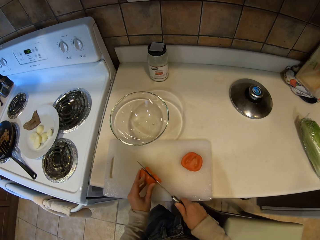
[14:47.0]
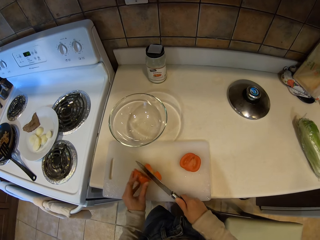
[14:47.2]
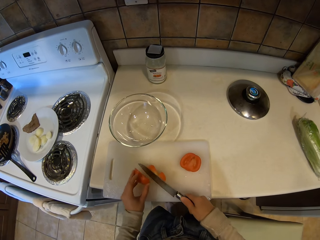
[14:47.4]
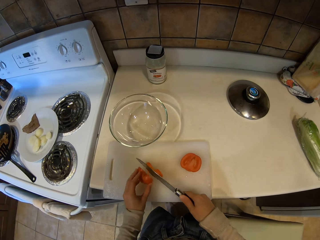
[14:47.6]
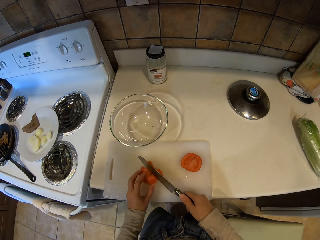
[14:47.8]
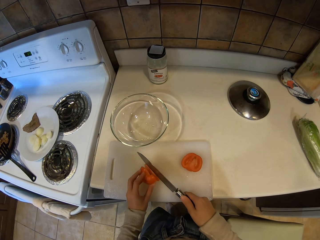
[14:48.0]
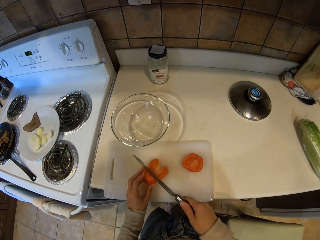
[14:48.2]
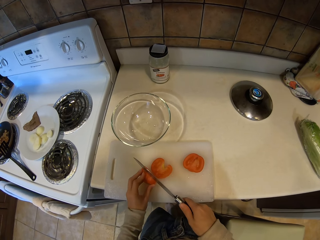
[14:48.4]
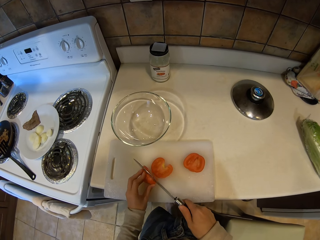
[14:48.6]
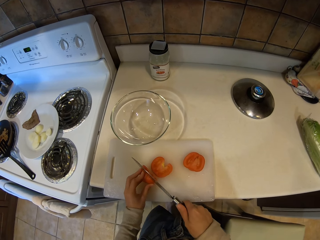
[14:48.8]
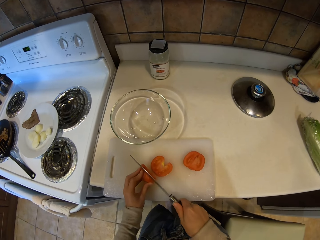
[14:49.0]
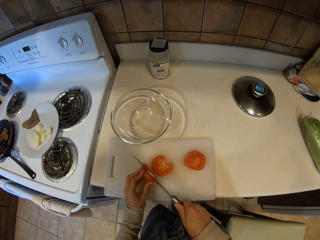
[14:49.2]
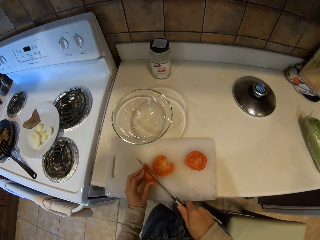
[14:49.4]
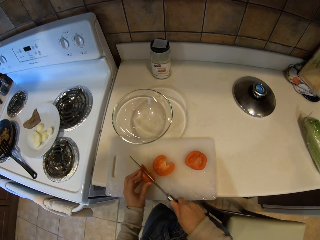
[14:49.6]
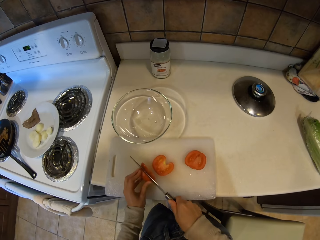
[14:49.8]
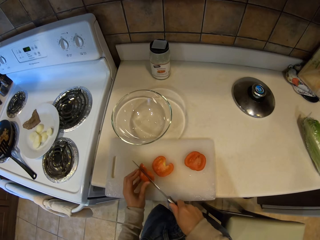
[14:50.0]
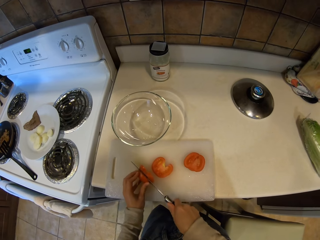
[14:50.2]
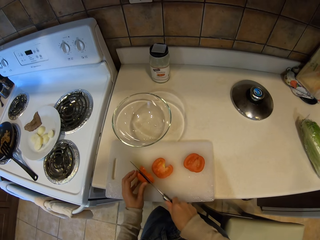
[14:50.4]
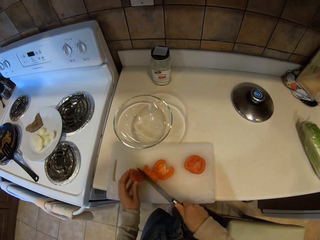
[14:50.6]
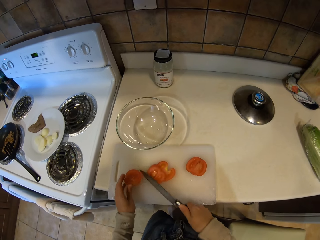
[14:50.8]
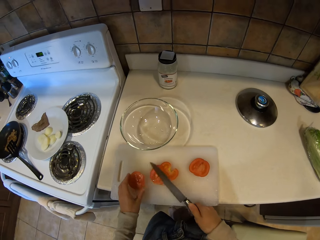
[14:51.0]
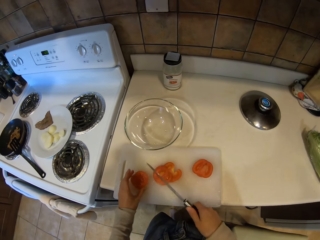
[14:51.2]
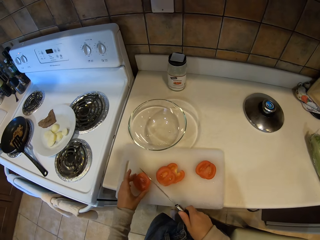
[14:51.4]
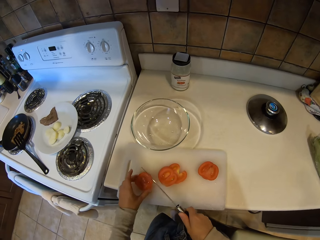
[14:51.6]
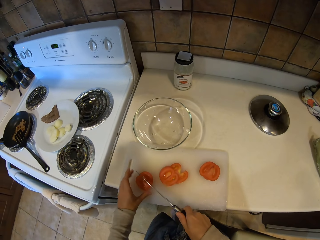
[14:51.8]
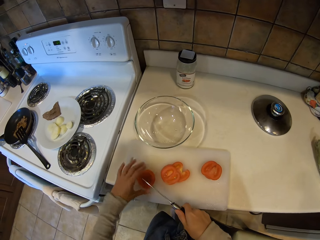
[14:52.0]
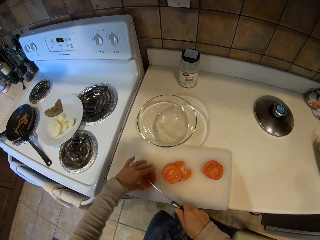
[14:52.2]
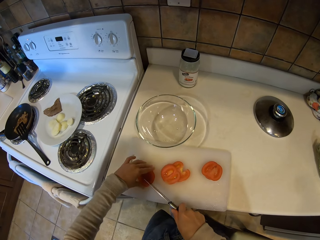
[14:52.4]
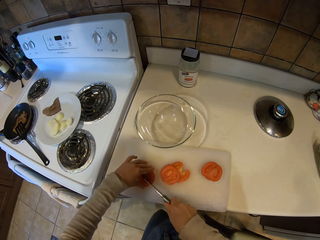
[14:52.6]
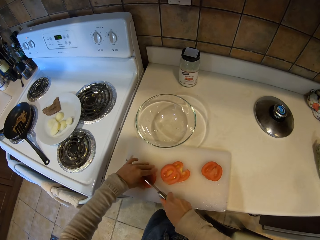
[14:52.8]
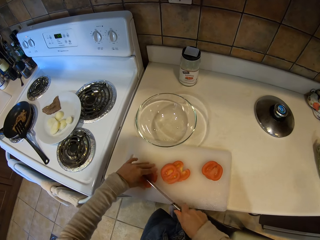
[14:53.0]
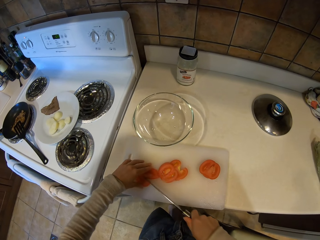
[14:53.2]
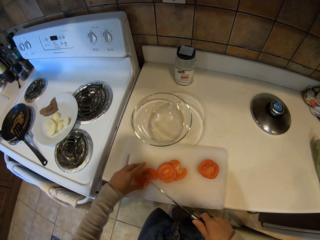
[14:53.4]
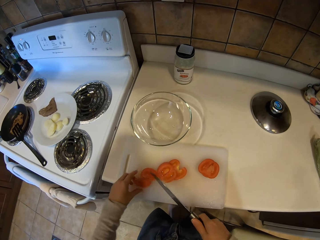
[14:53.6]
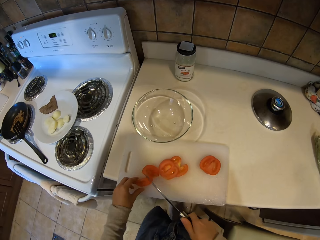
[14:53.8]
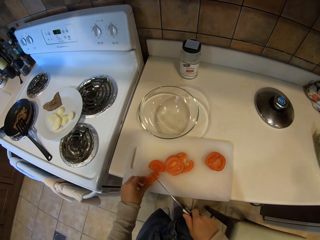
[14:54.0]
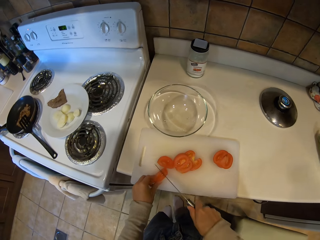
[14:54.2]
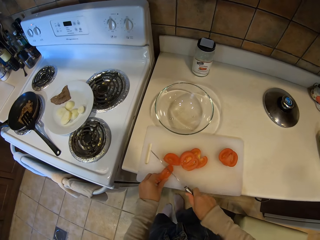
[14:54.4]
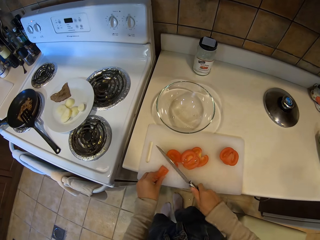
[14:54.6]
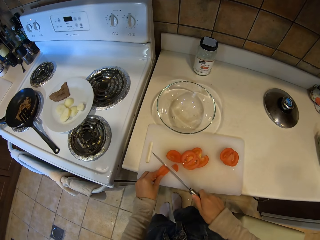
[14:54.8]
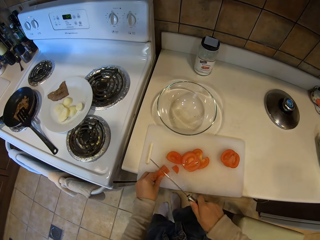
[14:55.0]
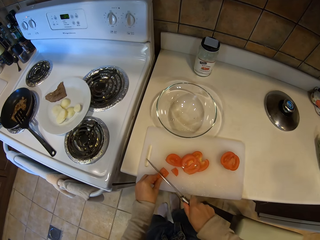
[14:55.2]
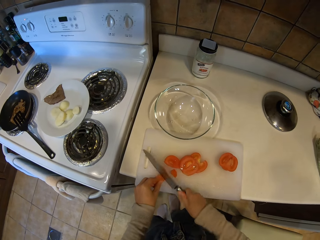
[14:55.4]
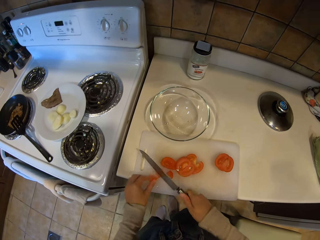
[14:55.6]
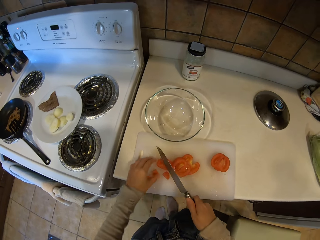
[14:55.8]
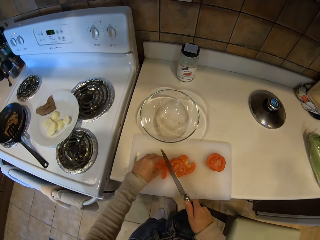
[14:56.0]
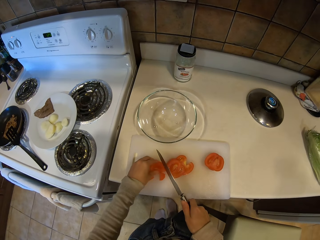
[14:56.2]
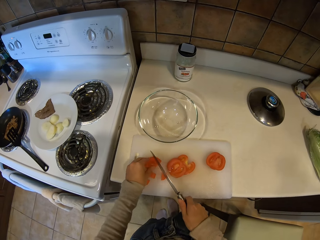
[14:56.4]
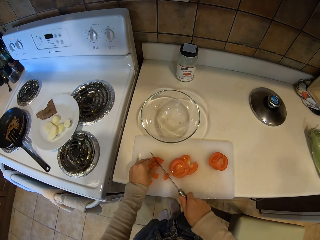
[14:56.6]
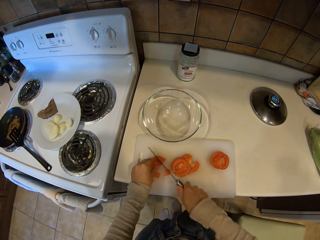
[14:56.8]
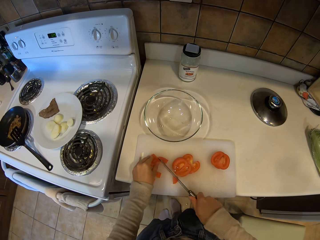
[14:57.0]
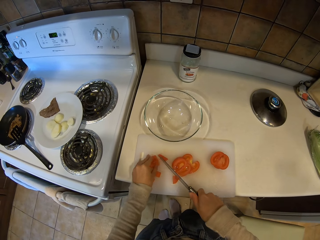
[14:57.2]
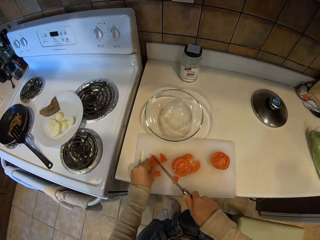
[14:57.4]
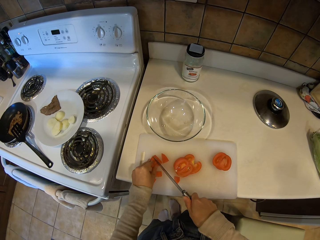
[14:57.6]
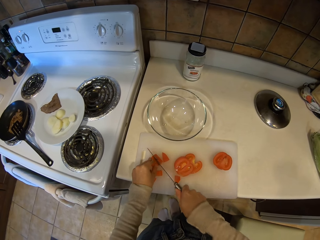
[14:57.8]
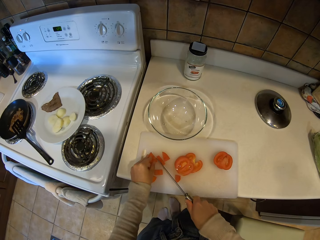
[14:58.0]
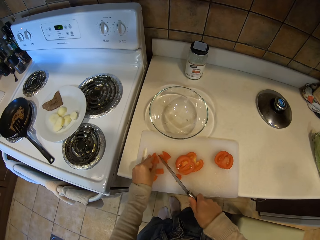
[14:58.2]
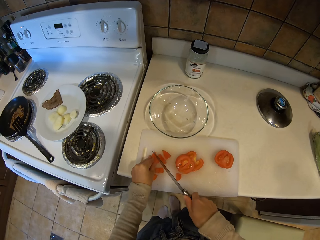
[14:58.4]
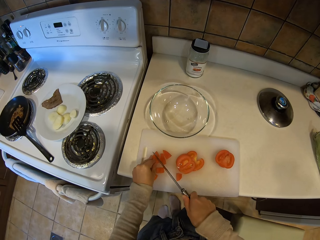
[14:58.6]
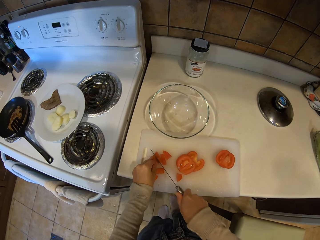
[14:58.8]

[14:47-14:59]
The camera wearer moves the tomato. They cut the tomato with the knife.

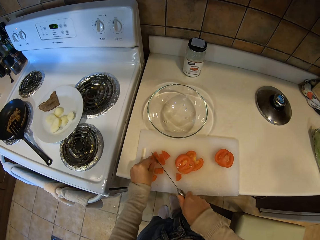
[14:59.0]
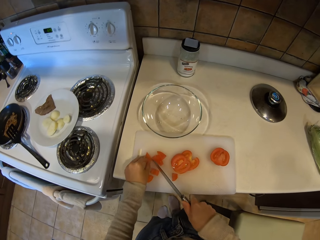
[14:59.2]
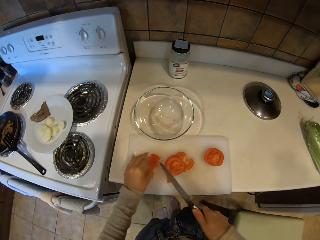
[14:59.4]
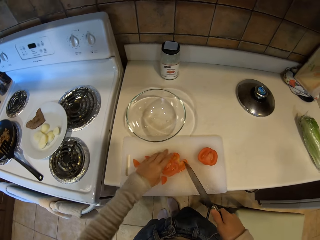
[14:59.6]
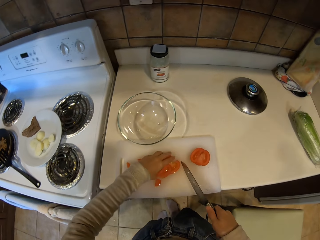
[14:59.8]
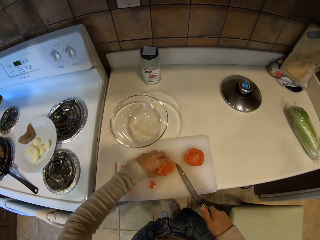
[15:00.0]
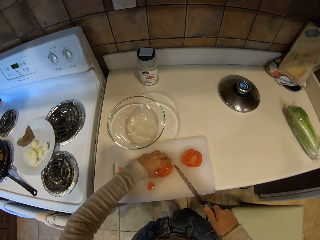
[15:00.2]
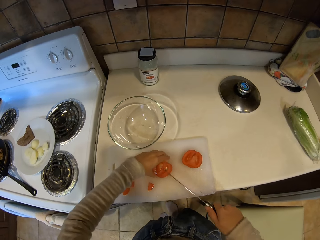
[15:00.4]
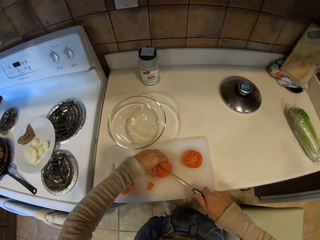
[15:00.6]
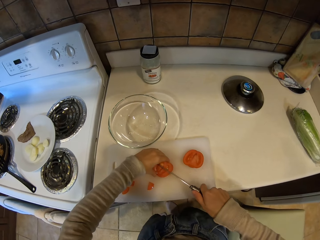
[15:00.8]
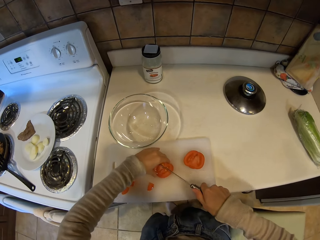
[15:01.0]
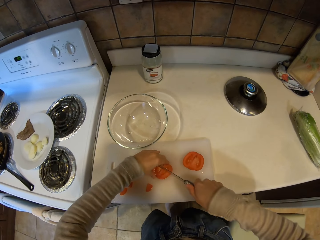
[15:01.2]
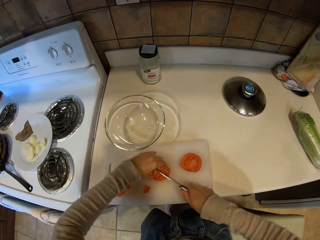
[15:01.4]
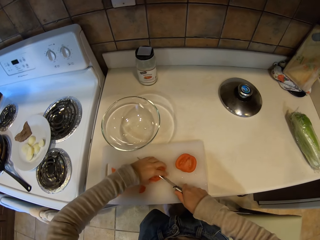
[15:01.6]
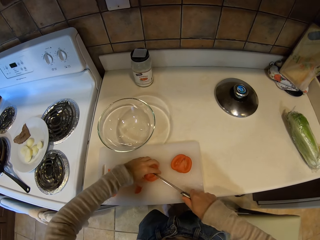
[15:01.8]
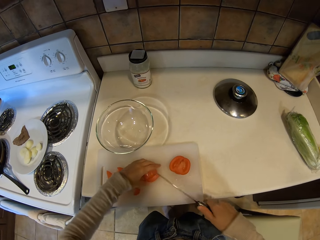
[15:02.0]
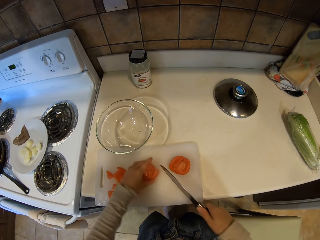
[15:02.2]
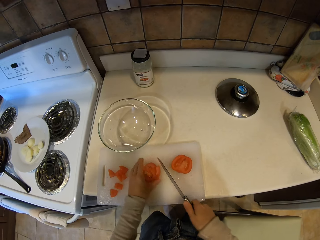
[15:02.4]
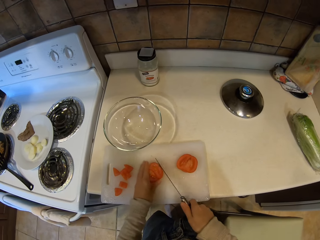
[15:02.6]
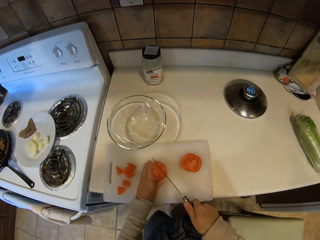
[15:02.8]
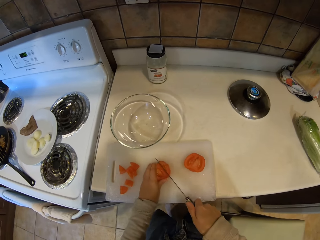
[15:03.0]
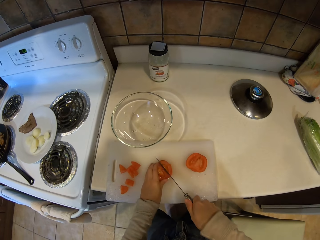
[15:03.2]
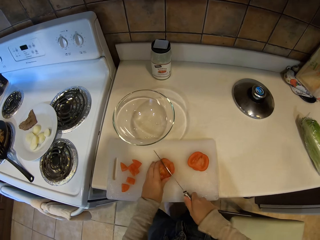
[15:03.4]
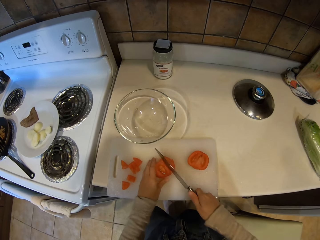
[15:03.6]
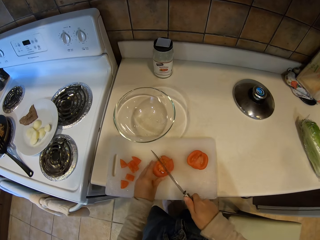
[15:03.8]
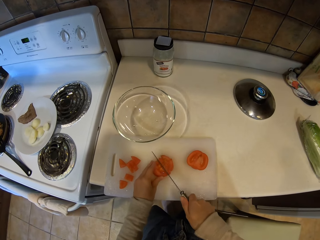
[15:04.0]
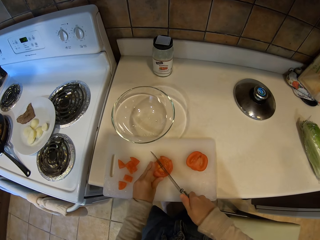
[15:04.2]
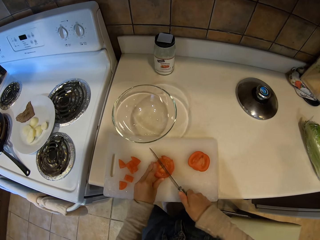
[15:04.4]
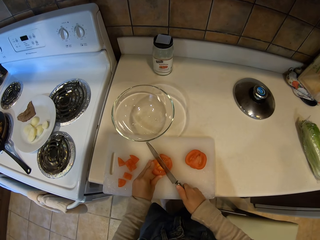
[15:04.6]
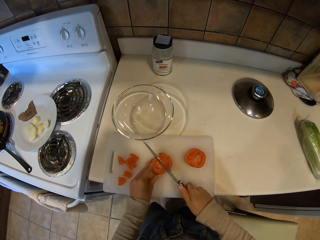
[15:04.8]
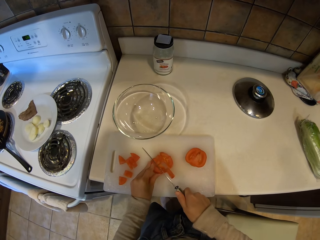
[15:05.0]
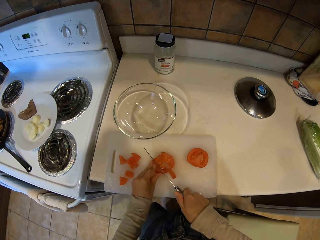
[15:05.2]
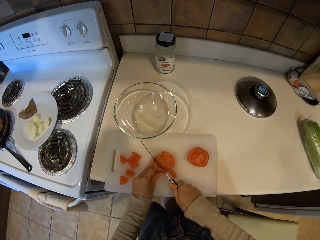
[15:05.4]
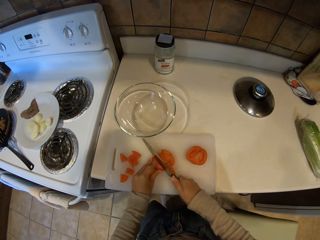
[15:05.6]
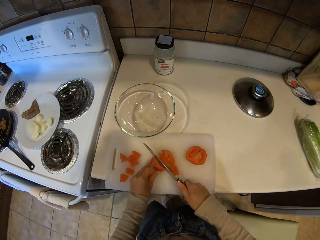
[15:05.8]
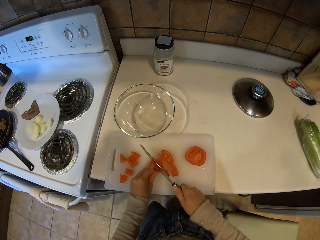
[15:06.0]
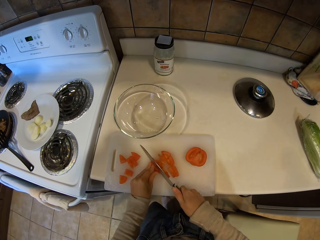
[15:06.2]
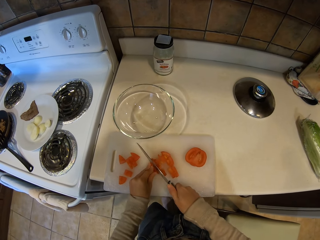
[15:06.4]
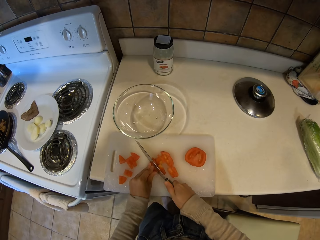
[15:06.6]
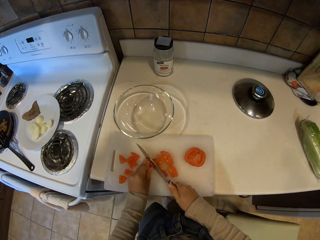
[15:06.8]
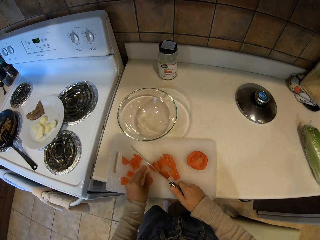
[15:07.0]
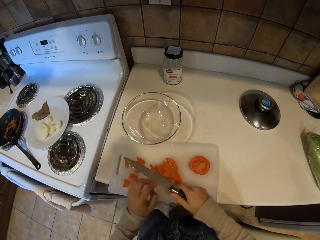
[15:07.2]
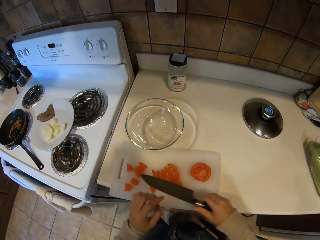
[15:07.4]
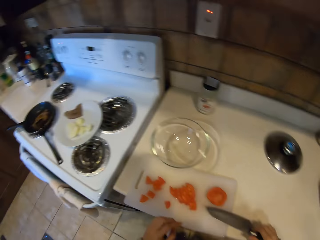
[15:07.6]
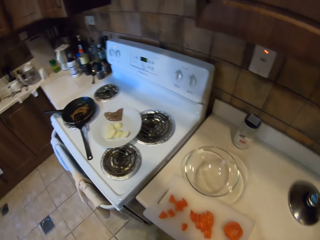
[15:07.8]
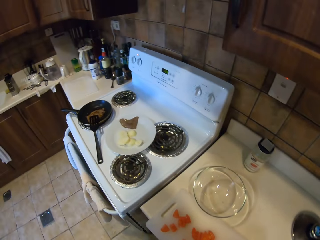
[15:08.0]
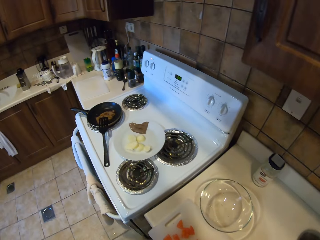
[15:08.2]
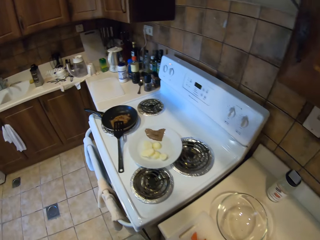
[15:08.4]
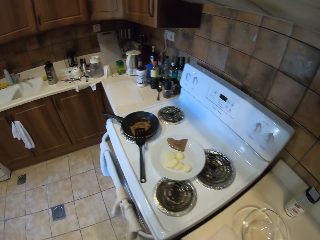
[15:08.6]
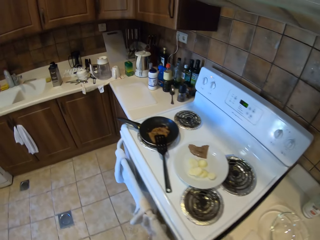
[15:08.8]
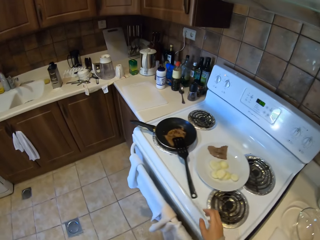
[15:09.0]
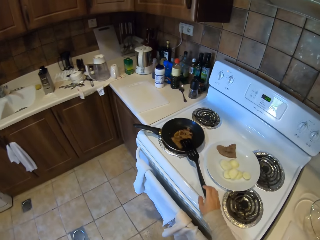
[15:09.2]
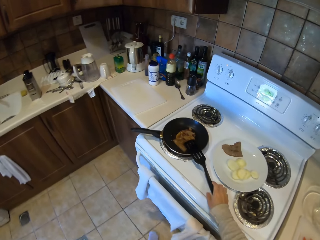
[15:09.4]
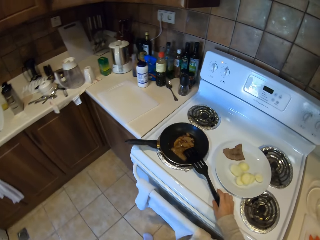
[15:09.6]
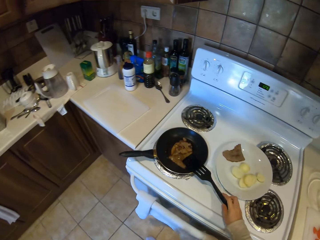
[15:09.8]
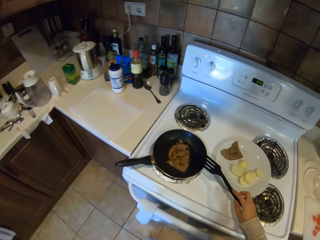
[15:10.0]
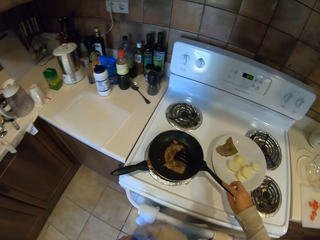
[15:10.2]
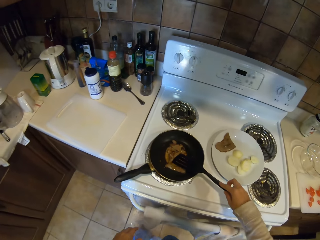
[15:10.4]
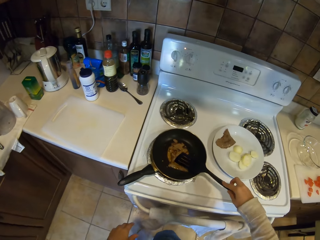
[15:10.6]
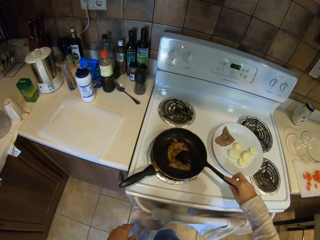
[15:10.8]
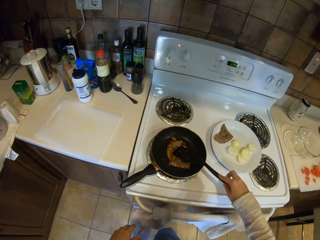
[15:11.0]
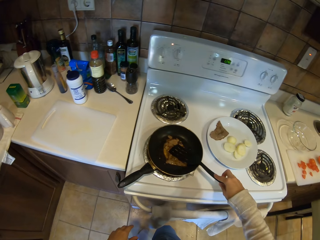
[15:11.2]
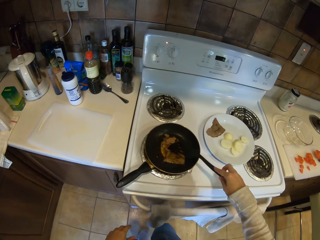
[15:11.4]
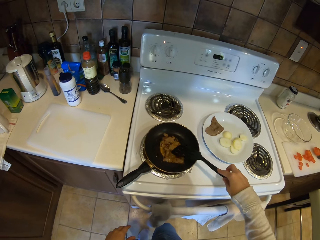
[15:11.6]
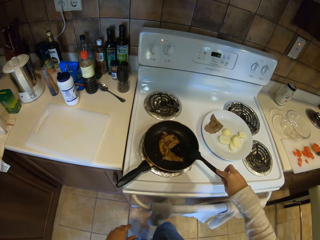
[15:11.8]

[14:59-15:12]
The camera wearer moves the tomato pieces. They cut the tomato pieces. They put the knife on the chopping board. They step forward. They pick up the spoon. They move the meat with the spoon.
